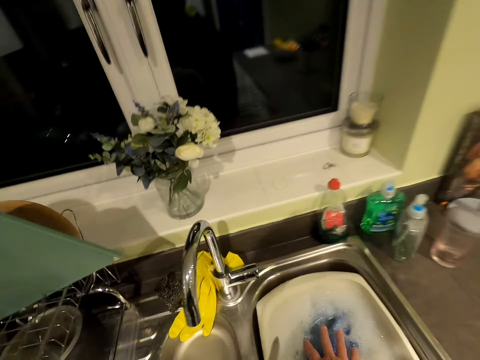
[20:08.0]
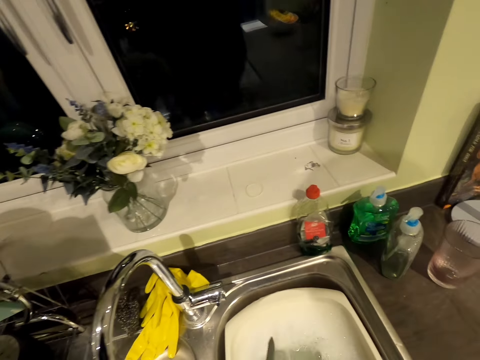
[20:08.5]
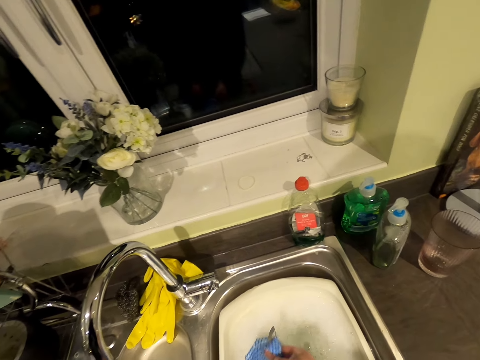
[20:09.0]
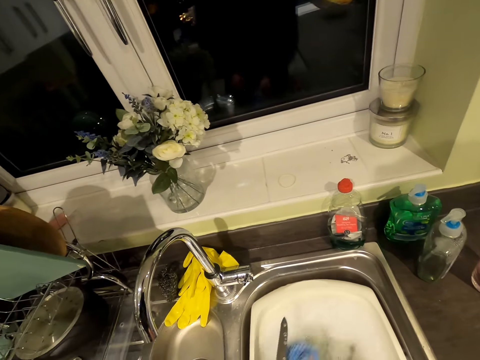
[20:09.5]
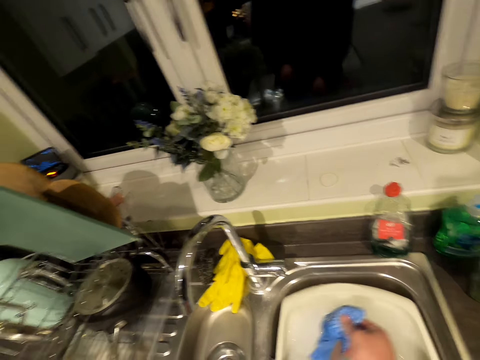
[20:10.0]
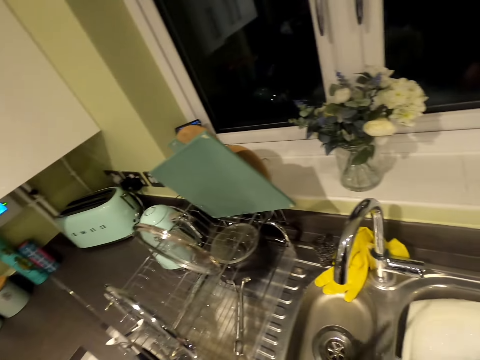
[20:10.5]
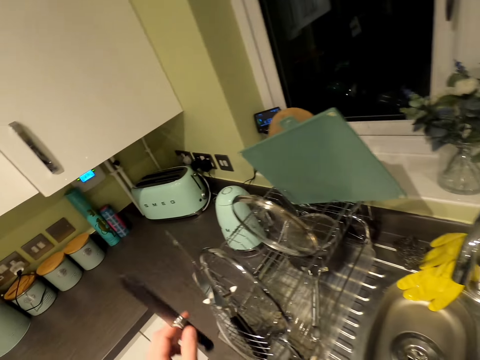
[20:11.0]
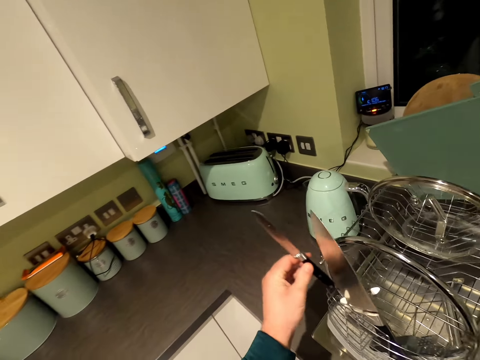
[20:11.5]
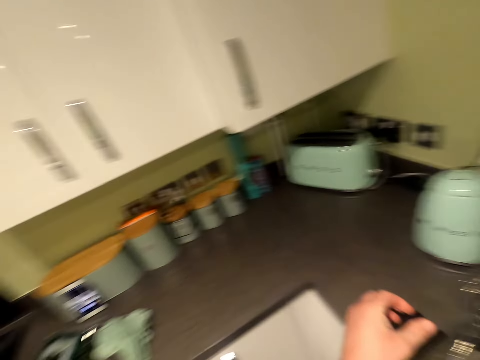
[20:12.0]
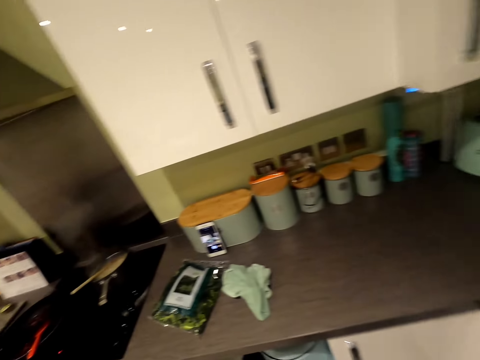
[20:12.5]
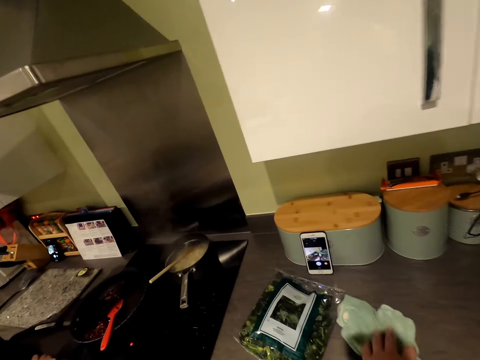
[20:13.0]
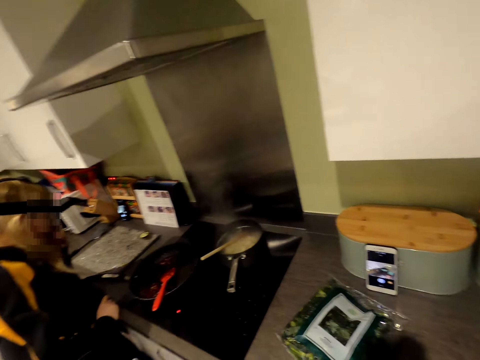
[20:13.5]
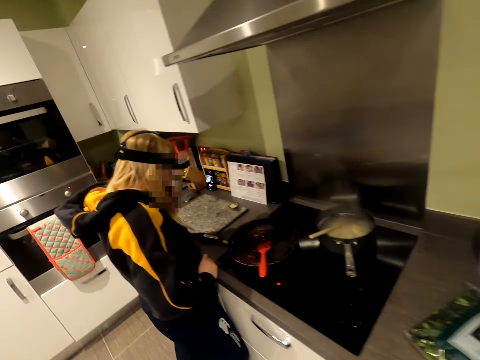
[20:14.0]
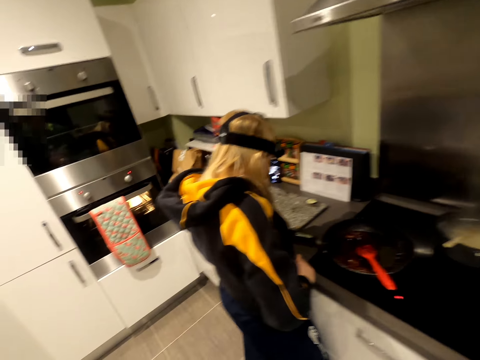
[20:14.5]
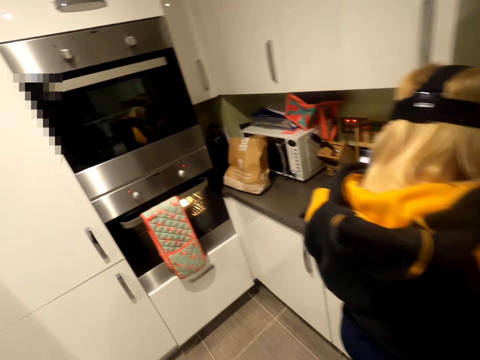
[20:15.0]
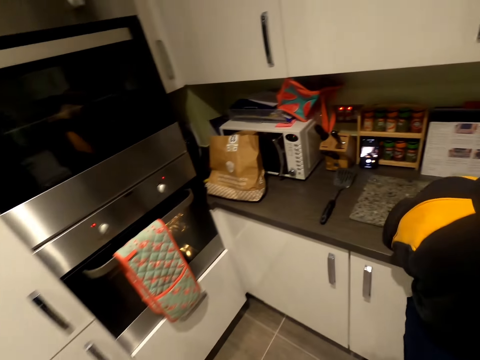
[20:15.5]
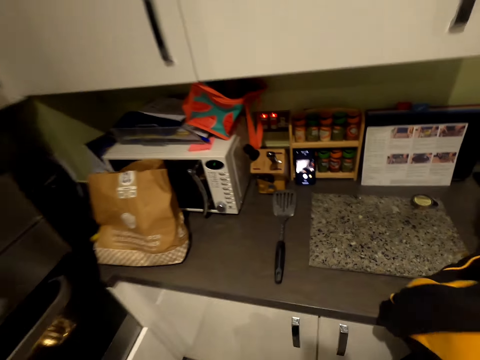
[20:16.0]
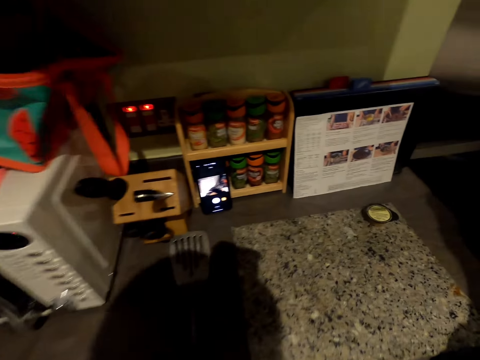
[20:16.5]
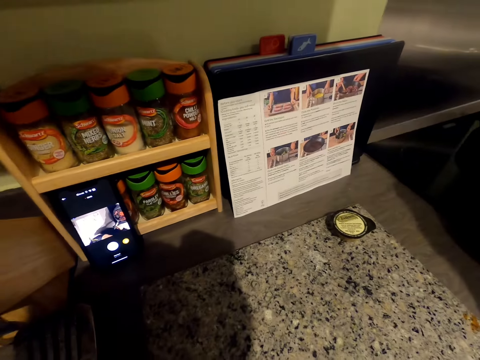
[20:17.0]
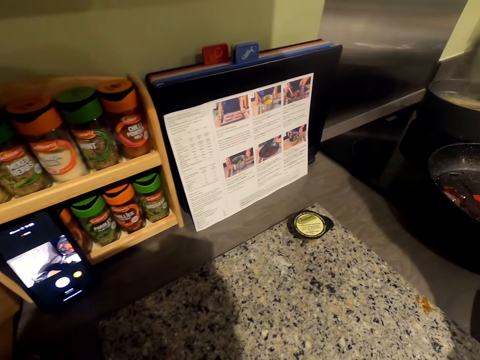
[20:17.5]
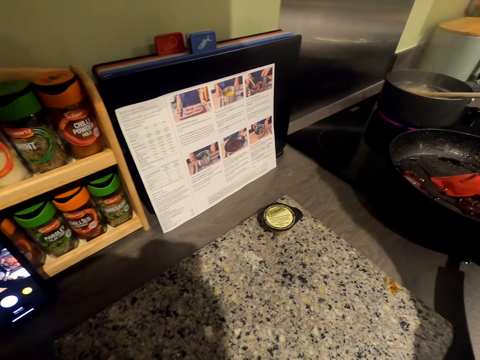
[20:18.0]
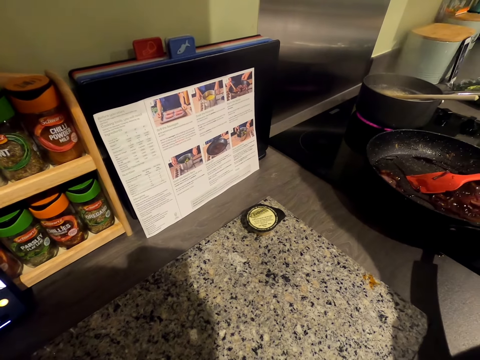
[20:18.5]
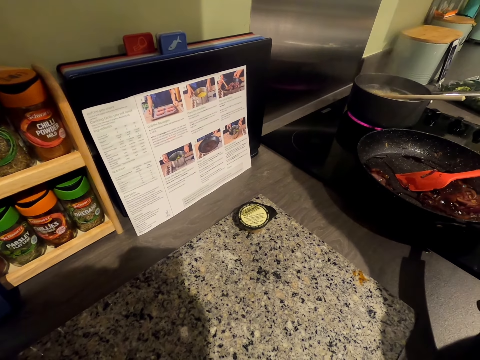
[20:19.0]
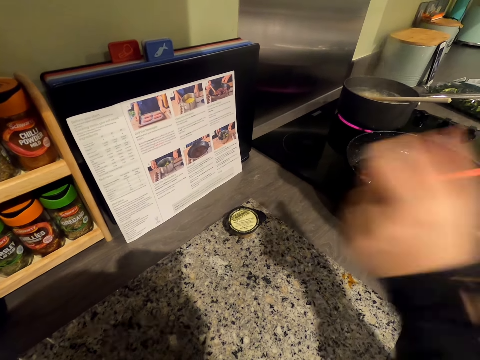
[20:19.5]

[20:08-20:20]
The camera wearer picks up the cloth in the sink. They wash the table knife with the cloth. They place the table knife on the rack. They move in the kitchen and pick up the napkin. A person stands in the kitchen. The camera wearer walks in the kitchen. They look around.

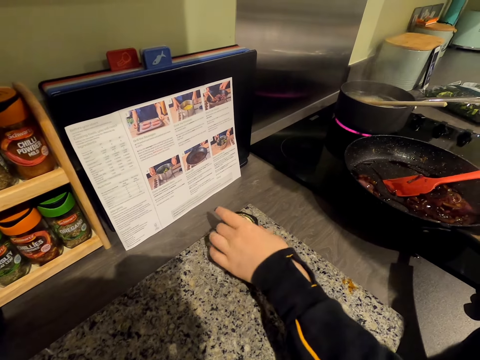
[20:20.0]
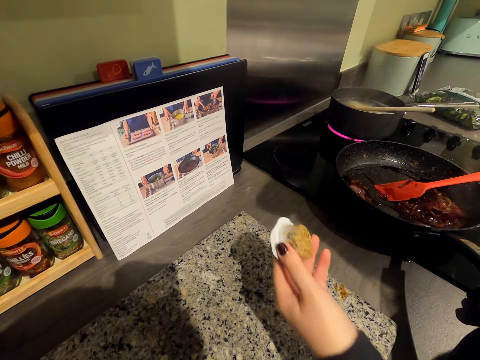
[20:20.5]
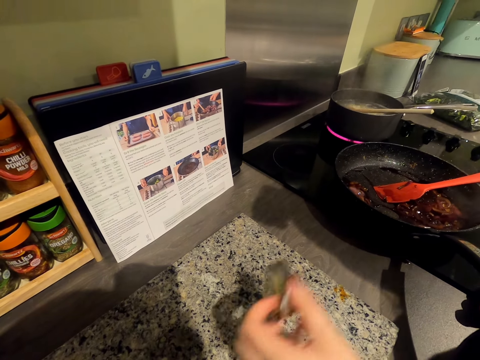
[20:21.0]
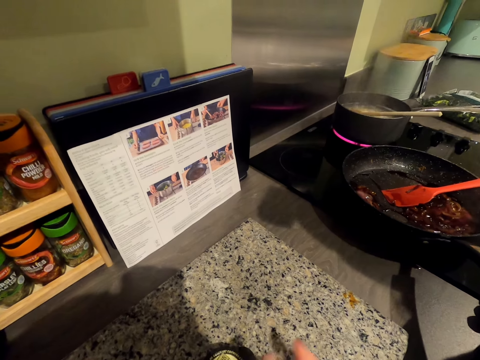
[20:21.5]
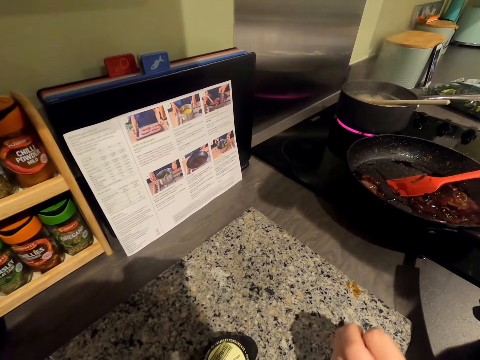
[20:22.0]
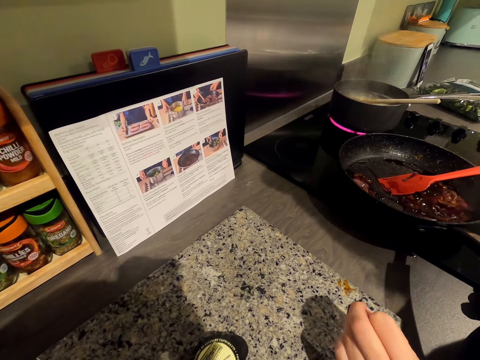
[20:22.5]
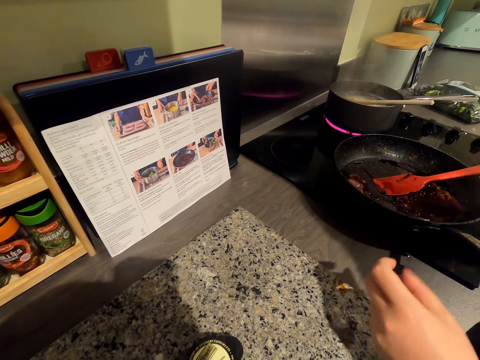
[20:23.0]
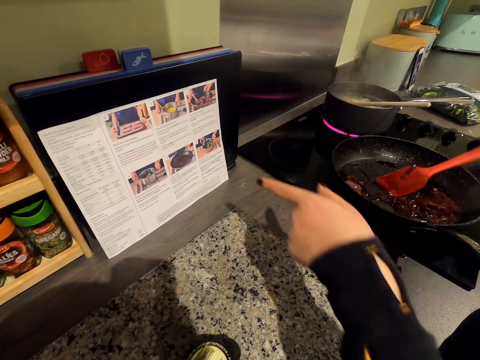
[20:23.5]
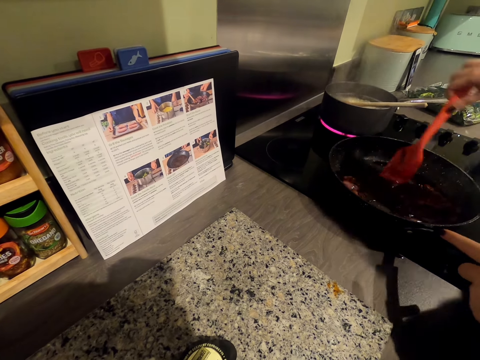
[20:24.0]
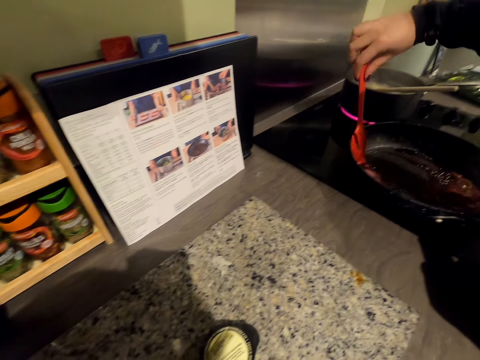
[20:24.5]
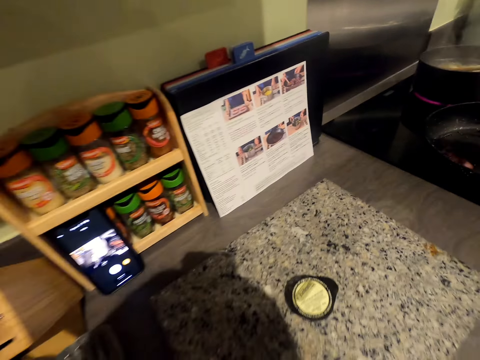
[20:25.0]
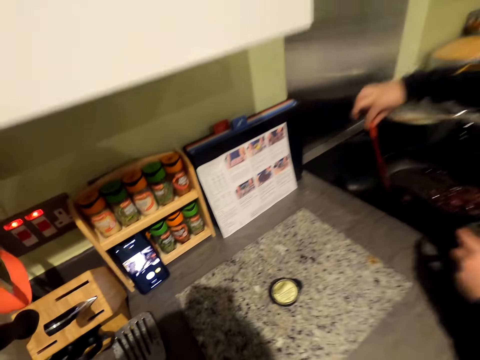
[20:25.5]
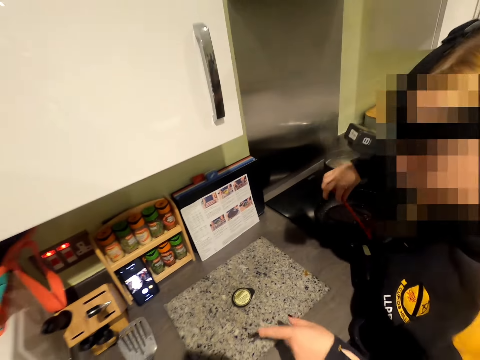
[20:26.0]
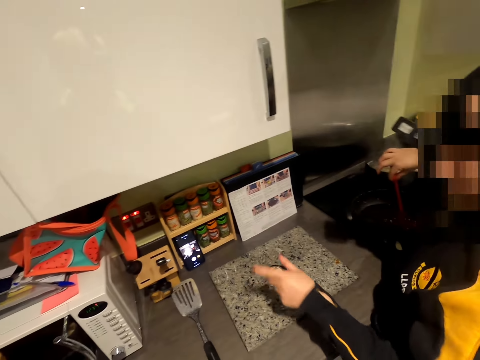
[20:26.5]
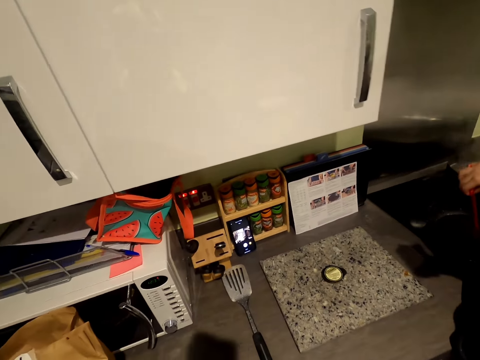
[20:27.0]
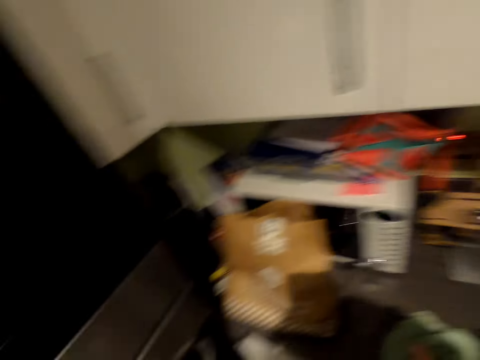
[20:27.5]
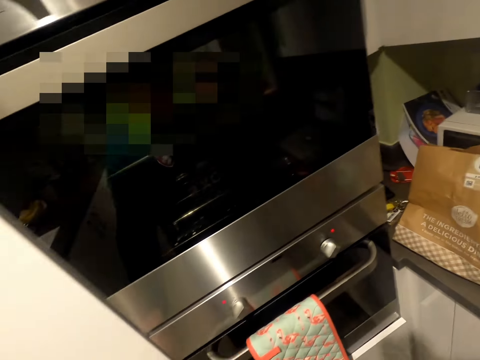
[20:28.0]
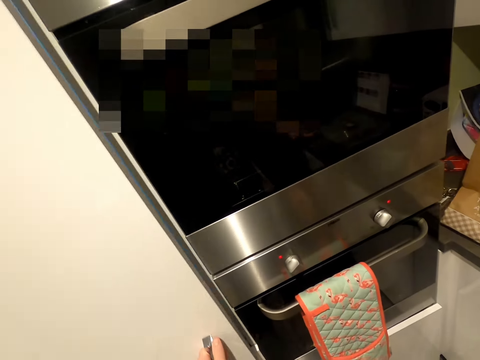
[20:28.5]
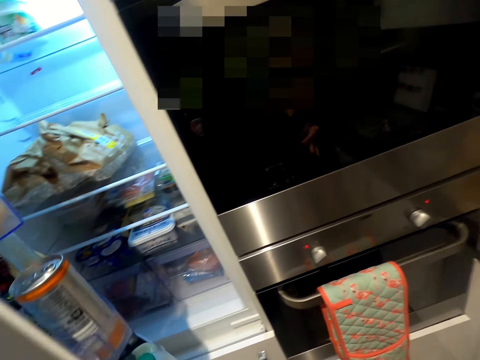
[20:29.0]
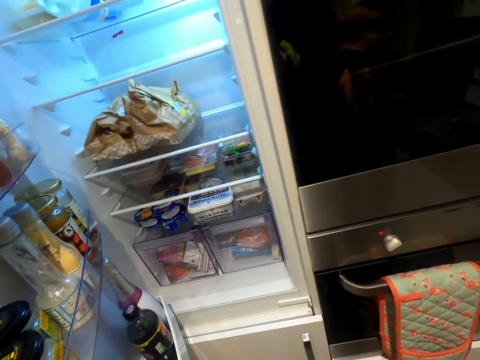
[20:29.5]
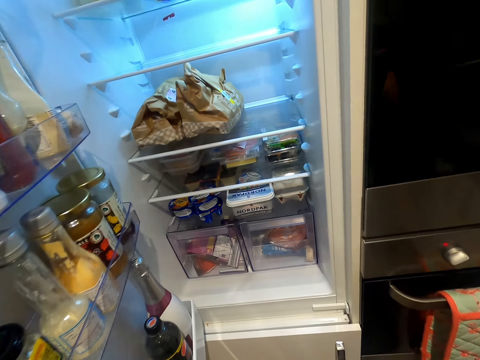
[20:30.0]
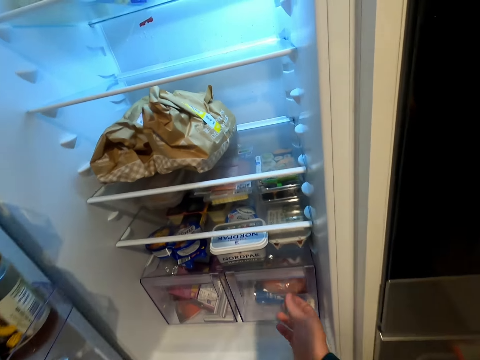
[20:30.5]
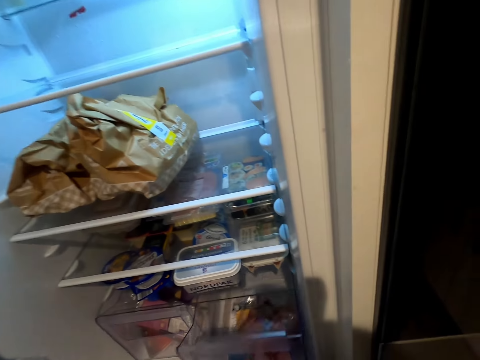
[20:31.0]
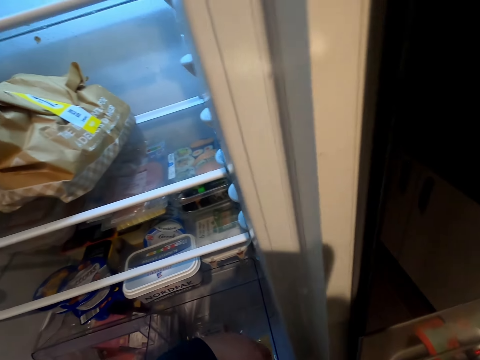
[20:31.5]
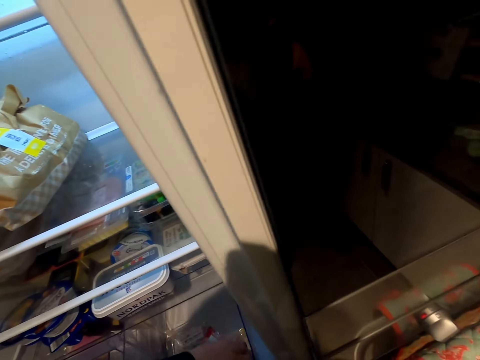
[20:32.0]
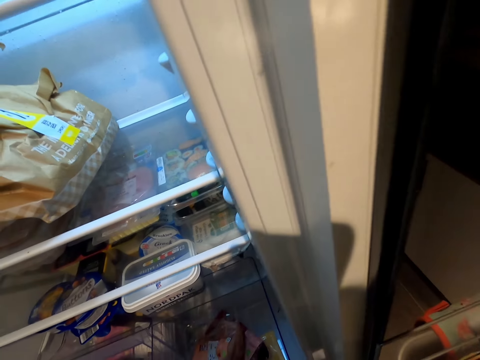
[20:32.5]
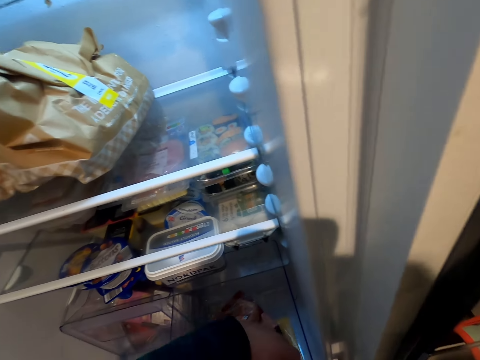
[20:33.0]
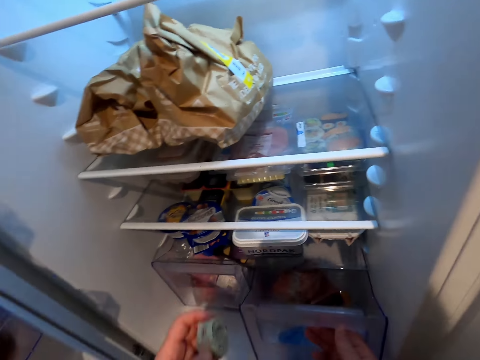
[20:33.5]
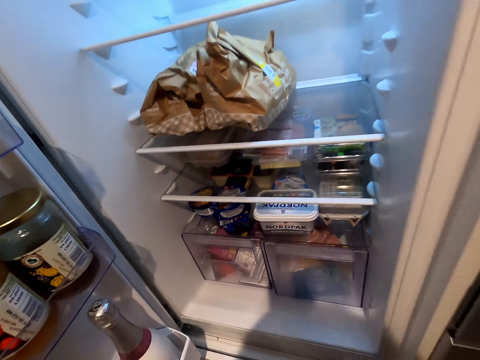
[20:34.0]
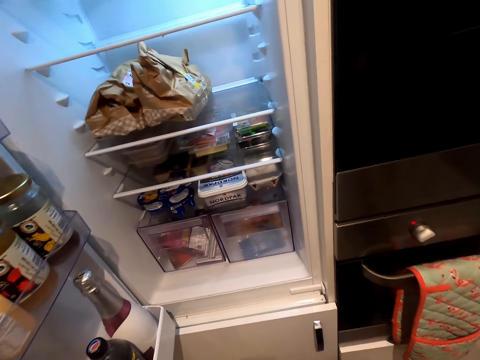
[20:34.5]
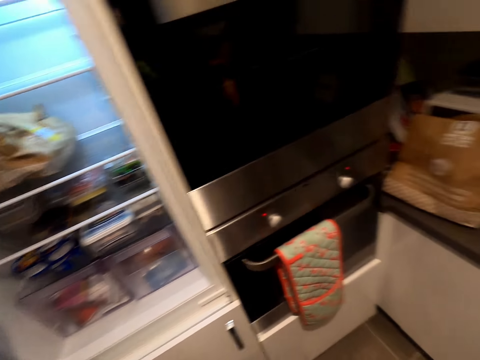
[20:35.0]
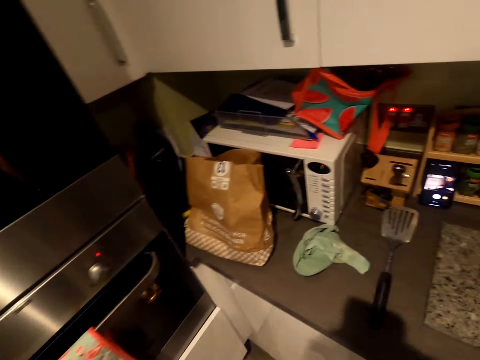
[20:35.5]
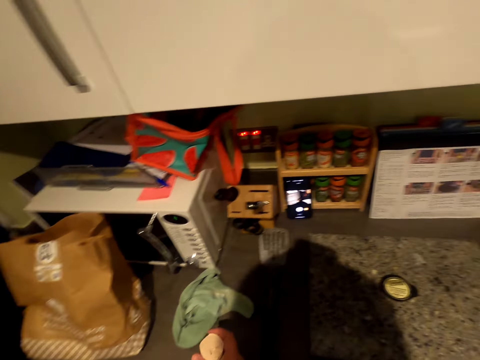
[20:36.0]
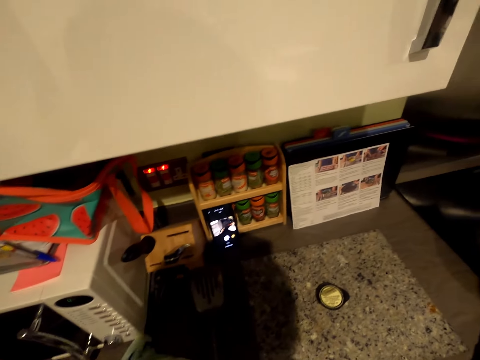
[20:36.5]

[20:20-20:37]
A woman picks up the tin and holds something. The woman places the tin on the chopping board, points on the chart, holds a slotted spatula, and stirs the onion in the frying pan. The camera wearer stirs food. They move in the kitchen. They open the fridge. They pull the rack in the fridge. They pick up the tin from the rack. They push the rack in the fridge. They walk in the kitchen.
